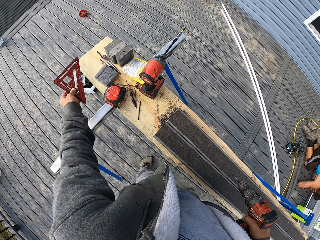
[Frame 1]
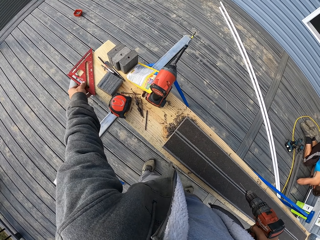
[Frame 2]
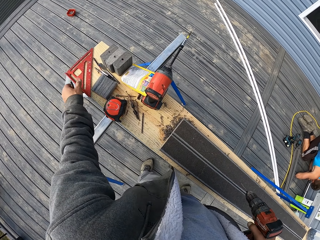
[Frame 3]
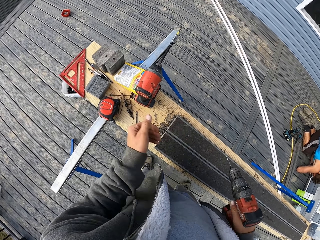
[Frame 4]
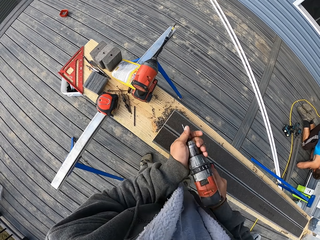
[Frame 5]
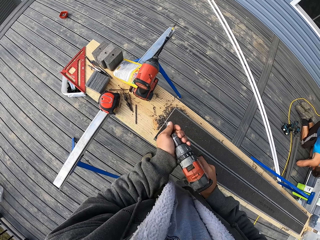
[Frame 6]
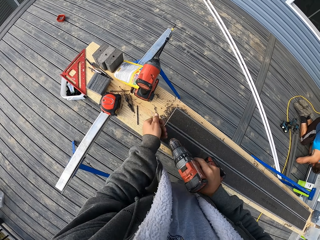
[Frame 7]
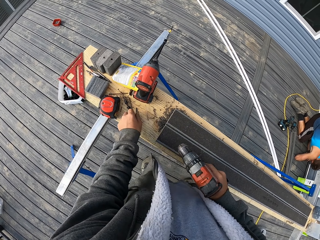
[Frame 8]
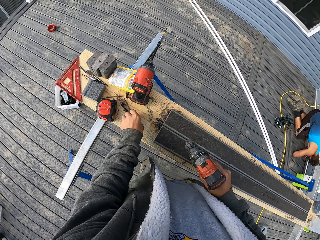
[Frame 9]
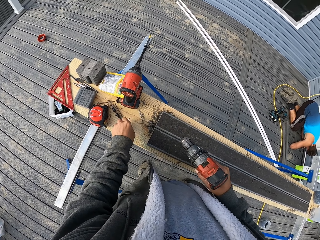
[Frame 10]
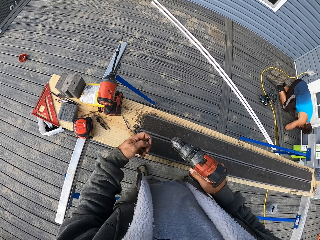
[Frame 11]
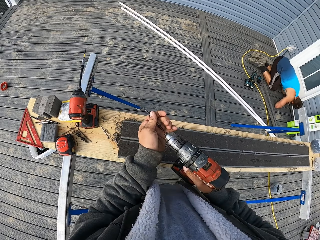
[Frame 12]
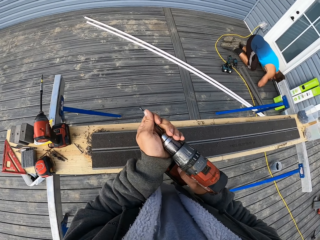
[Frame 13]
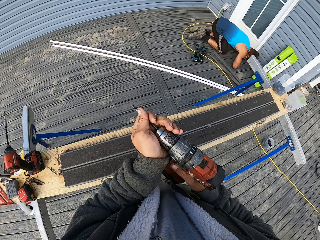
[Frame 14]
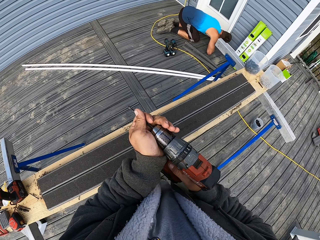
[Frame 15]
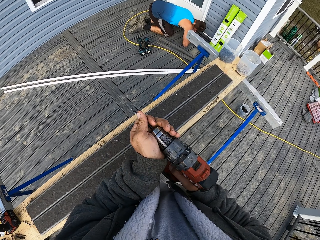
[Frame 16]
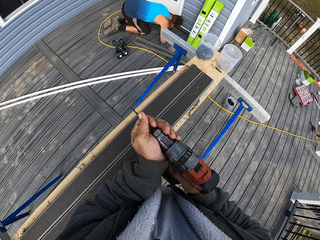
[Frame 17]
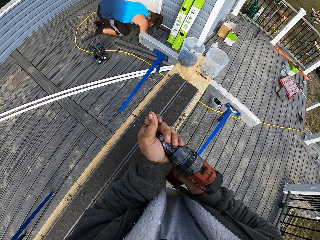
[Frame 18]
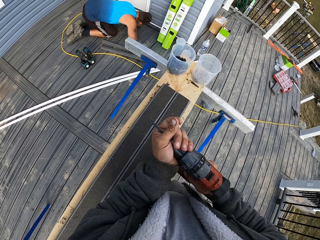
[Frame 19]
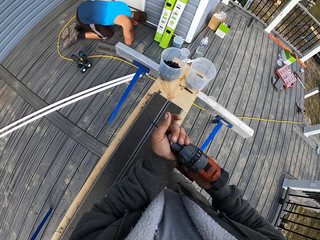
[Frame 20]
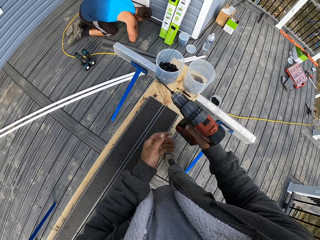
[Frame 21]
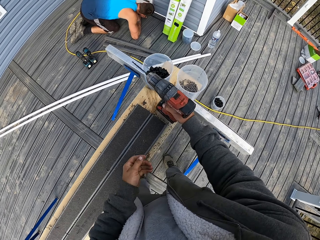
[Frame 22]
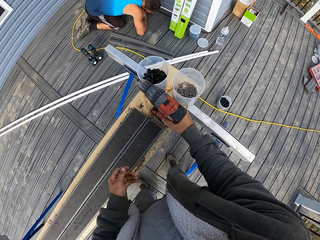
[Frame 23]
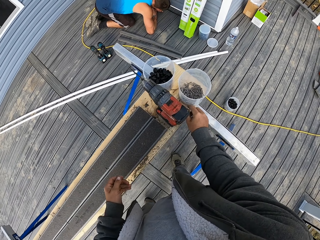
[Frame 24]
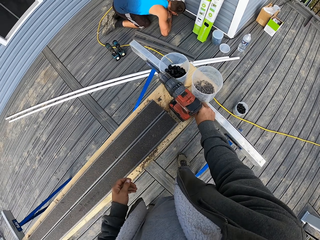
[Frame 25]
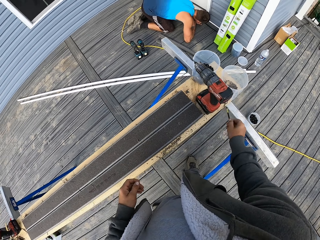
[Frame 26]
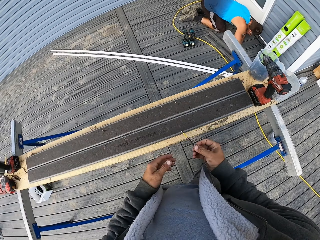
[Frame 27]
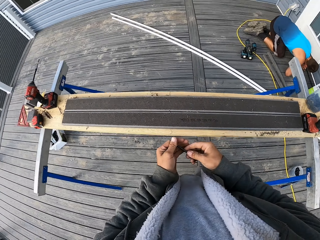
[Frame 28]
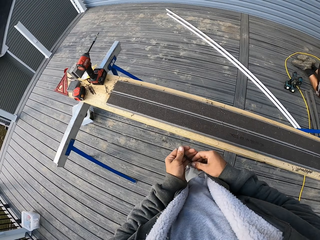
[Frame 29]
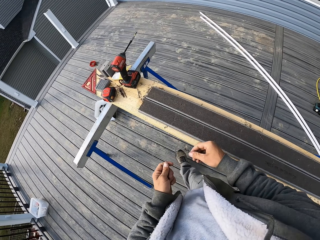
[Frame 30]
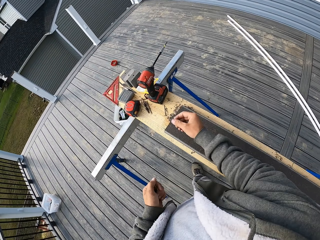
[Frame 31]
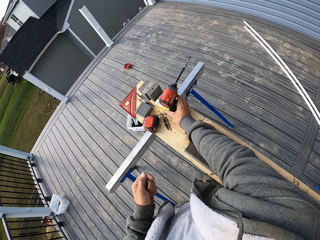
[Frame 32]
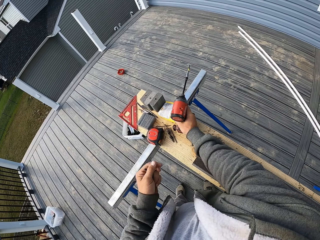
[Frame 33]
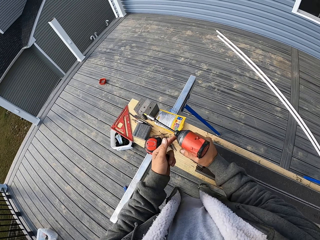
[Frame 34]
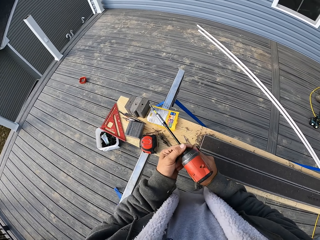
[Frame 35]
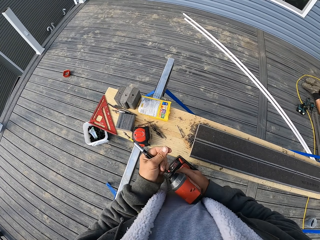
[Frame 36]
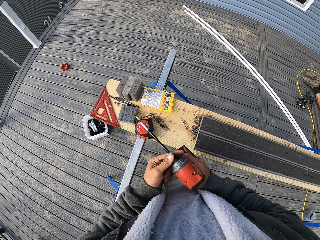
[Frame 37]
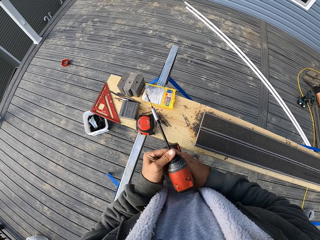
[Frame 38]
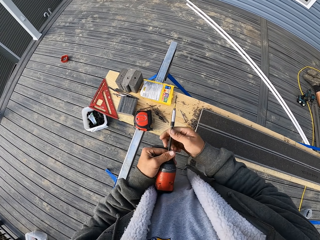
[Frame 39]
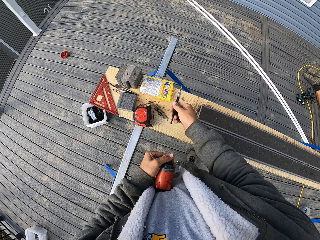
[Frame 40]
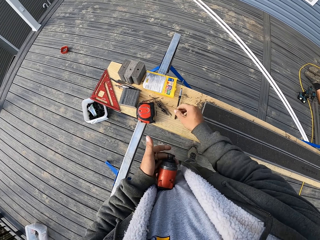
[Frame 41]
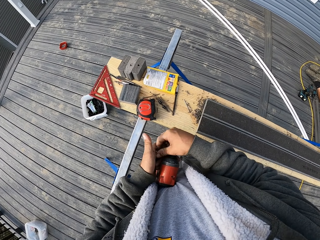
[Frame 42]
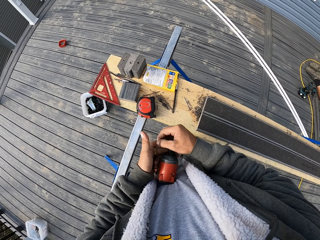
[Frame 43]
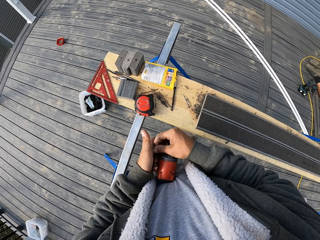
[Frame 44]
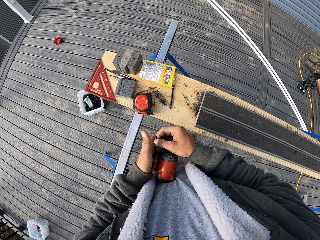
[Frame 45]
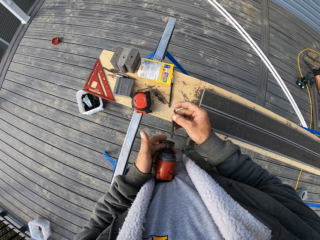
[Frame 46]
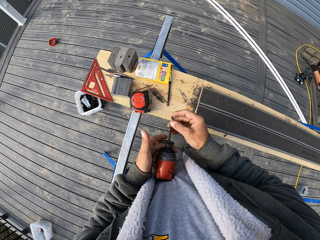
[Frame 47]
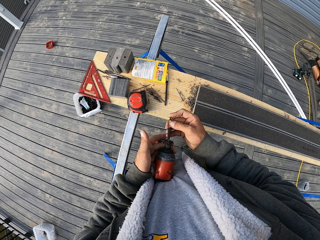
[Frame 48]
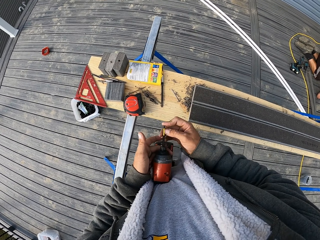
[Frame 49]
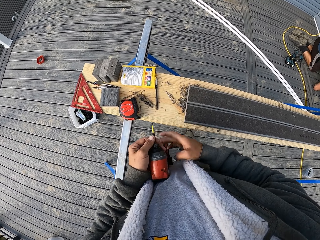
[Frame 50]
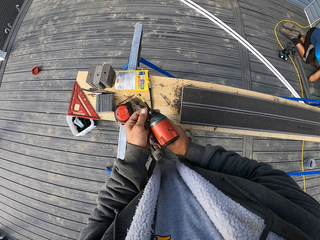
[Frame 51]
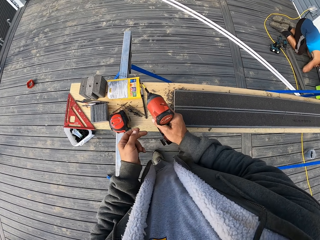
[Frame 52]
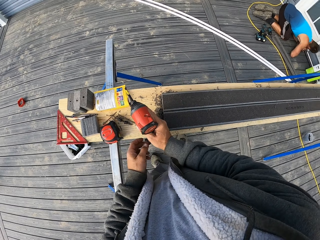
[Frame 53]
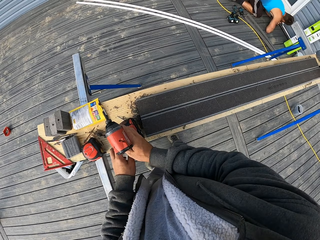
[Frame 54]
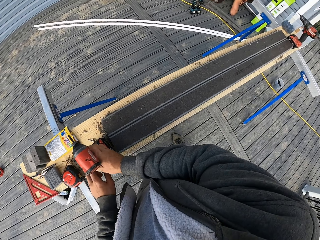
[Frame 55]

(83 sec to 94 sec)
The camera wearer places the ruler on the table. They remove something. They pick up something. They place something in the drill. A man fixes something. The camera wearer changes the drill machine. They place the drill on the table. They pick up something. They pick up the drill. They remove something from the drill. They place the object on the table. They fix something in the drill.

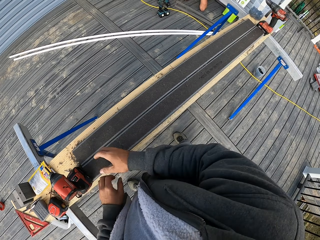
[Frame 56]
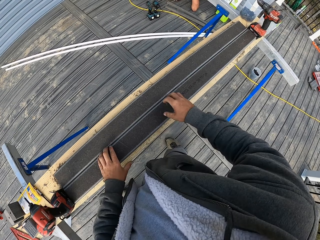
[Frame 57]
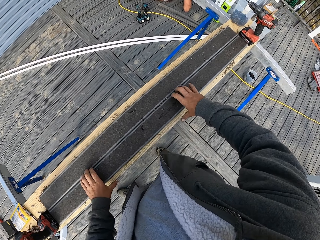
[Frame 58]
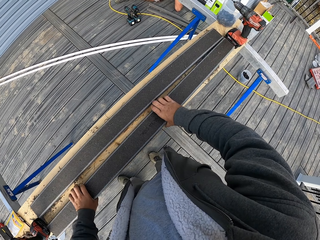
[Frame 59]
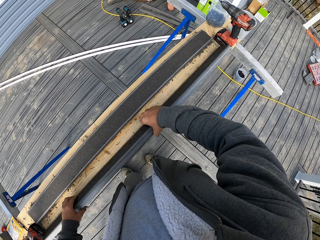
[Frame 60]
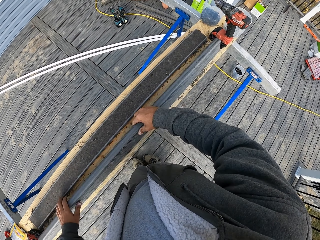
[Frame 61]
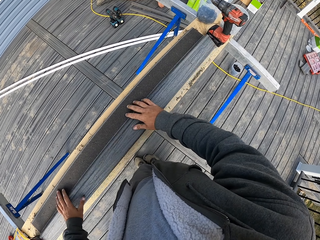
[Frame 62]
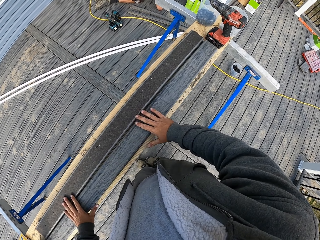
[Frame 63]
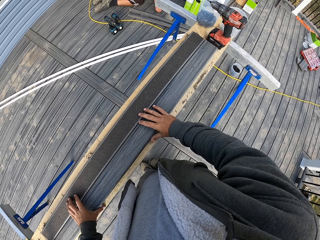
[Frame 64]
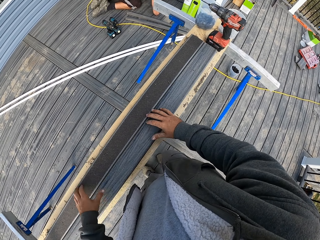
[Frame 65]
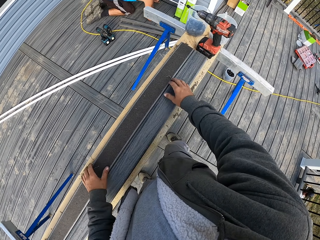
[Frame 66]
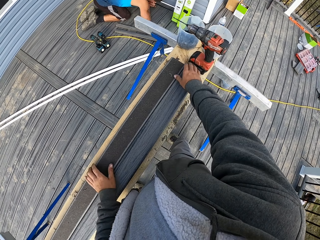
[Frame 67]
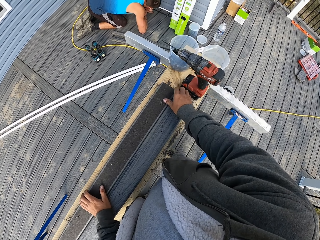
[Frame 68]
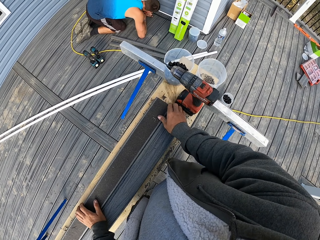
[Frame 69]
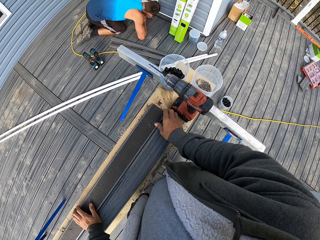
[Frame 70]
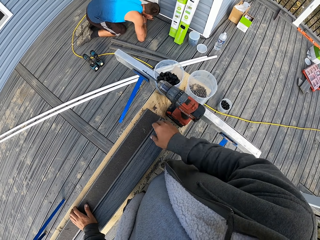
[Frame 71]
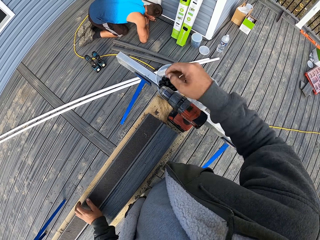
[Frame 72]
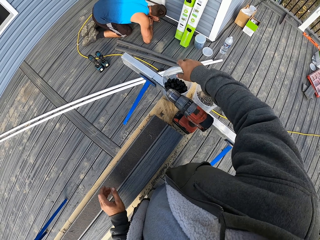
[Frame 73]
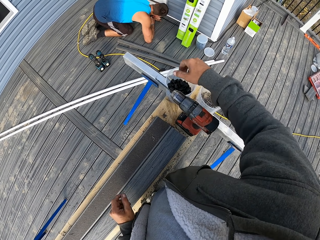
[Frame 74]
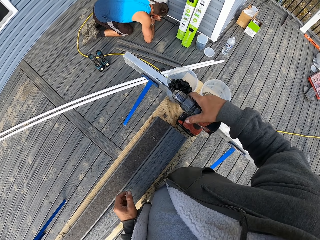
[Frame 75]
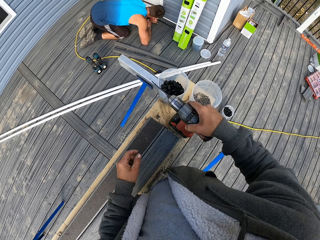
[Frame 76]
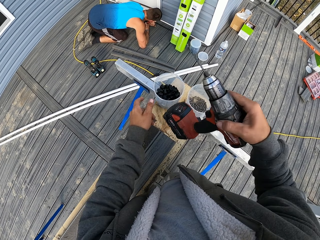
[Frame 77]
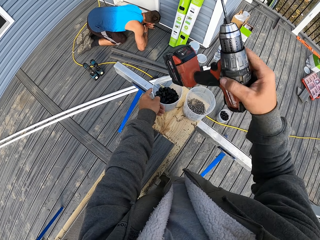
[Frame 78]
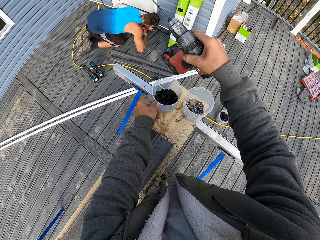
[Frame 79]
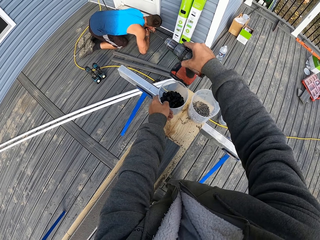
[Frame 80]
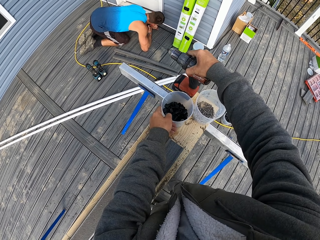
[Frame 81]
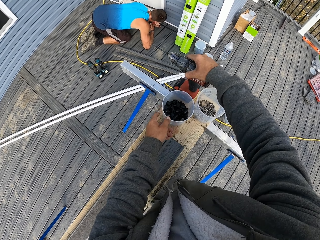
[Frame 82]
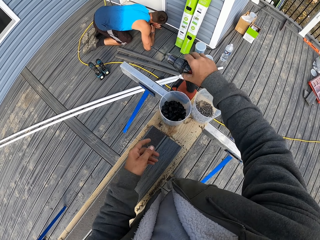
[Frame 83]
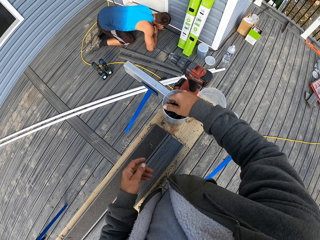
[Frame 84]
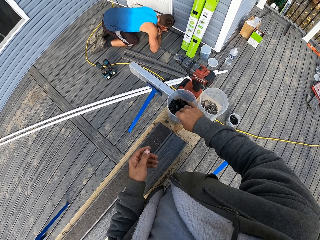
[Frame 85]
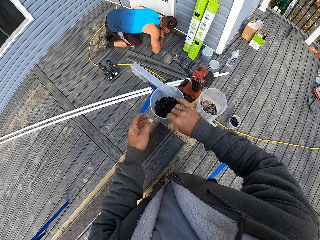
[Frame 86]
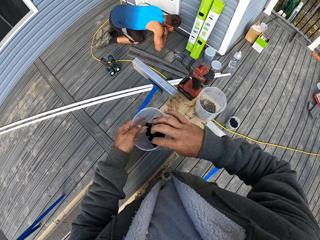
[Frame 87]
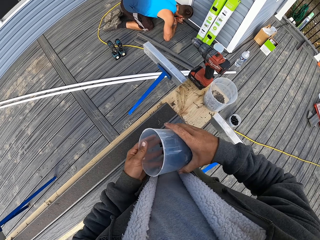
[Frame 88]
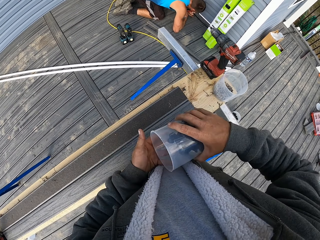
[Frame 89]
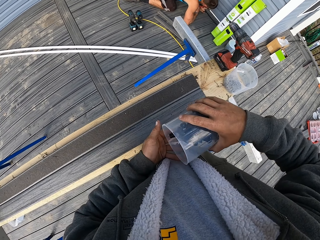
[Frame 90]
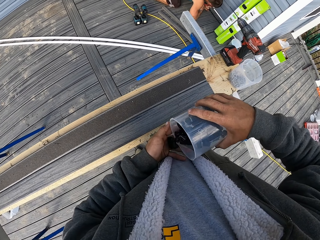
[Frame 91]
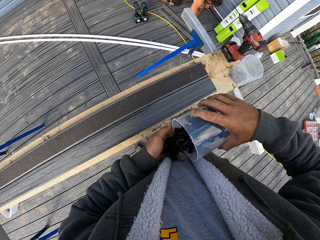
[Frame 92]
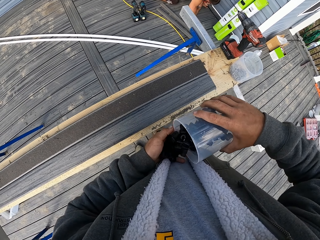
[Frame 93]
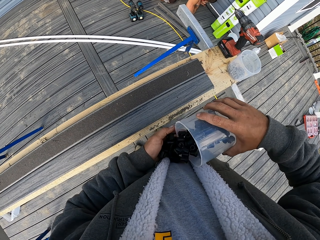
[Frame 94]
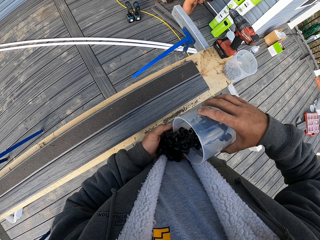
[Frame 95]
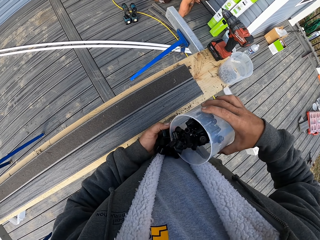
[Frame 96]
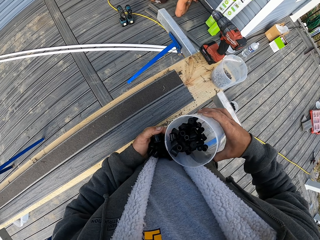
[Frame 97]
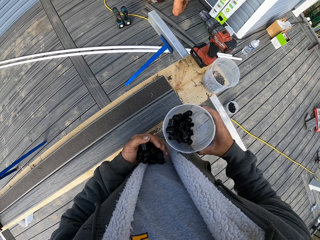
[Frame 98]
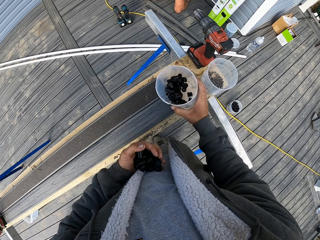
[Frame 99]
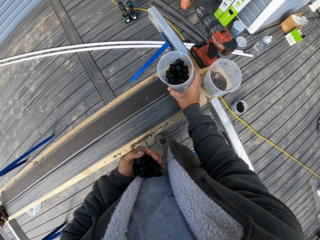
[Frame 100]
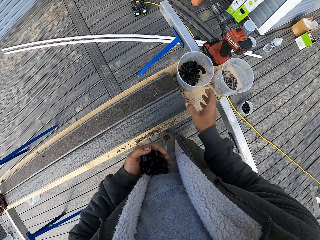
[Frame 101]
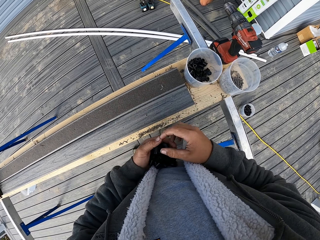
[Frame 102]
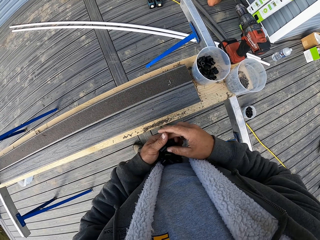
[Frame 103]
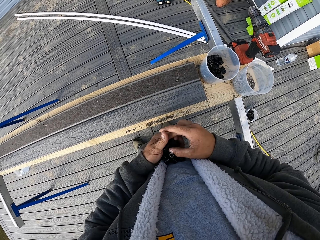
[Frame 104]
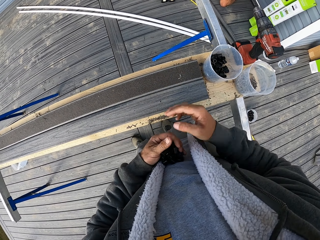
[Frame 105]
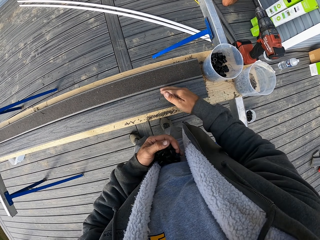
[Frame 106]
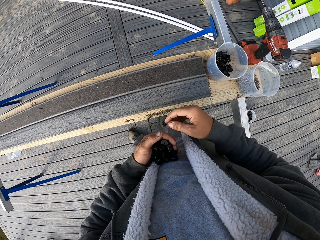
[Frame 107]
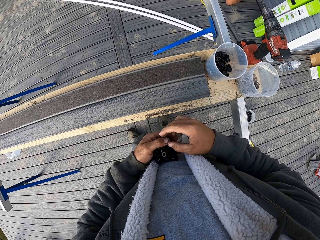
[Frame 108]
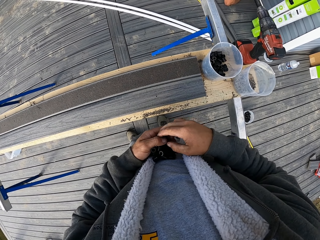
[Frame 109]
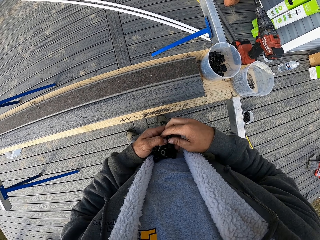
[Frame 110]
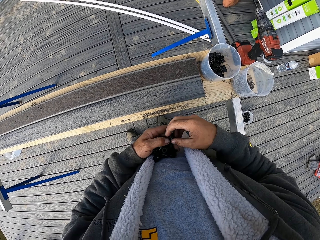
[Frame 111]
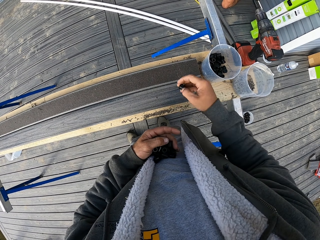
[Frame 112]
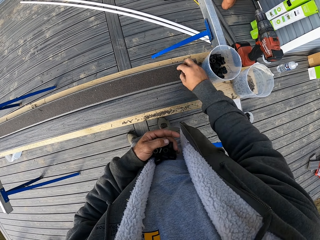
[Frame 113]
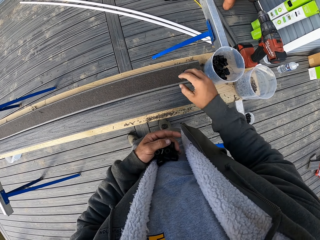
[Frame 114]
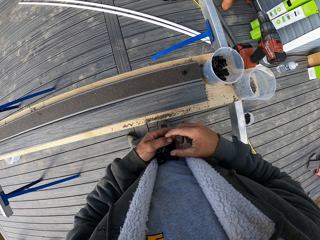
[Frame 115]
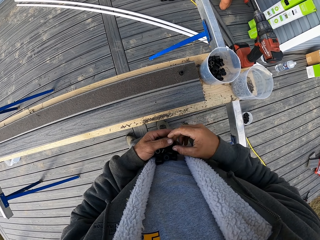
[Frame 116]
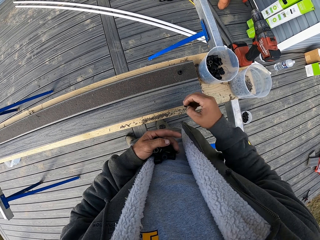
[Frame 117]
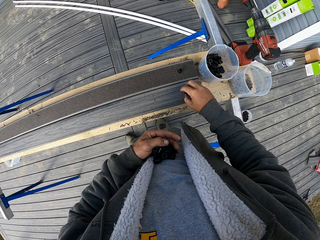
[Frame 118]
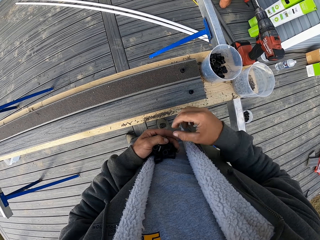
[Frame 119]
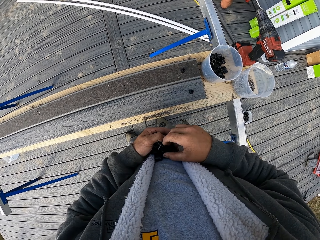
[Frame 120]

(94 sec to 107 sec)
The camera wearer places the drill on the table. He turns a rail. He aligns the rails. He looks around the table. He moves the drill on the table. He moves a tin. He picks up the tin. He pours the dowels on his hand. A man fixes something. The camera wearer places the tin on the table. He removes dust from the rails. He places the dowels on the rails.
